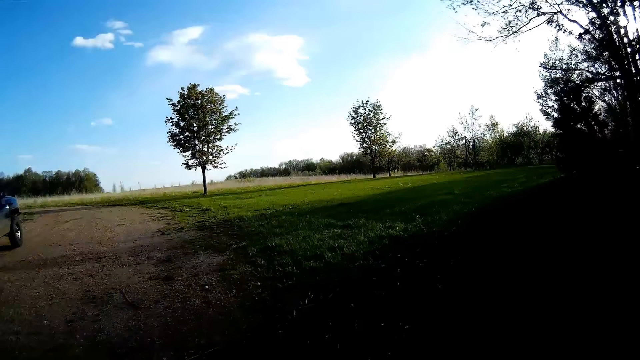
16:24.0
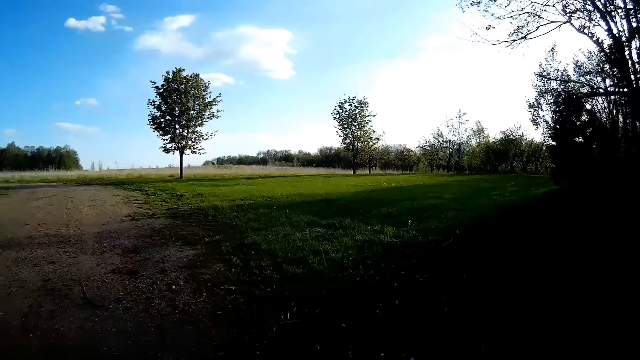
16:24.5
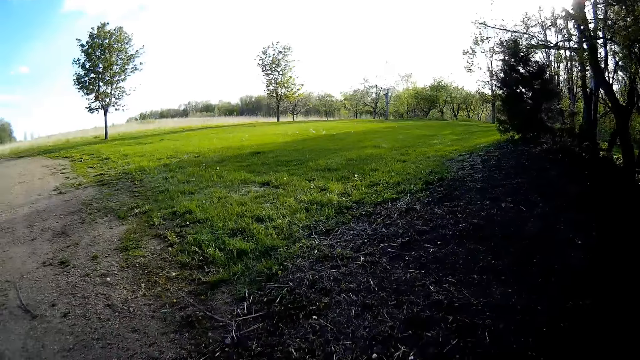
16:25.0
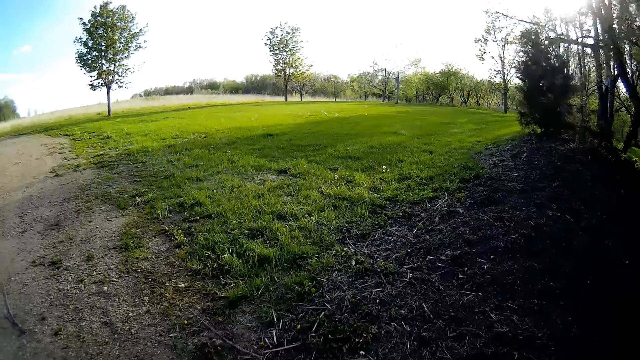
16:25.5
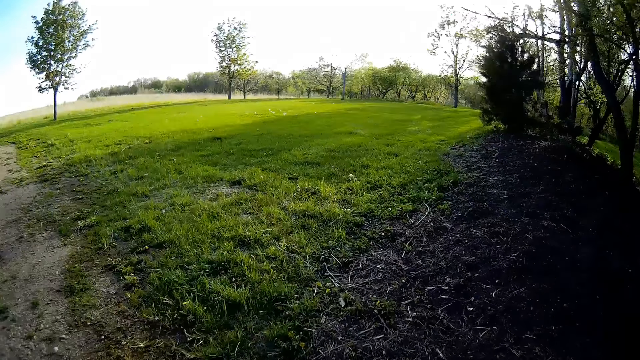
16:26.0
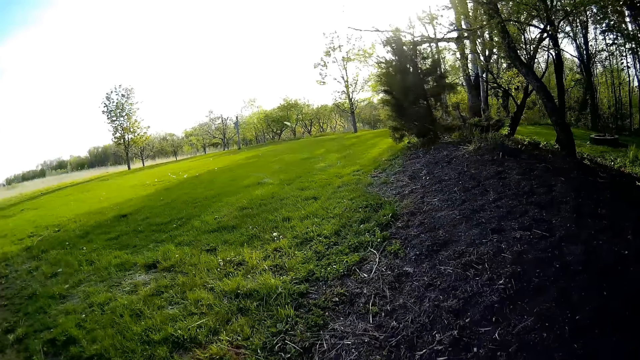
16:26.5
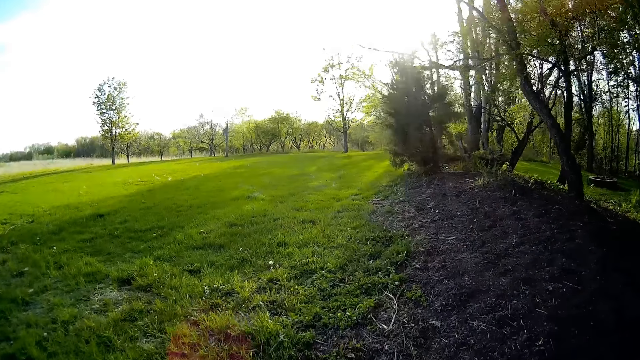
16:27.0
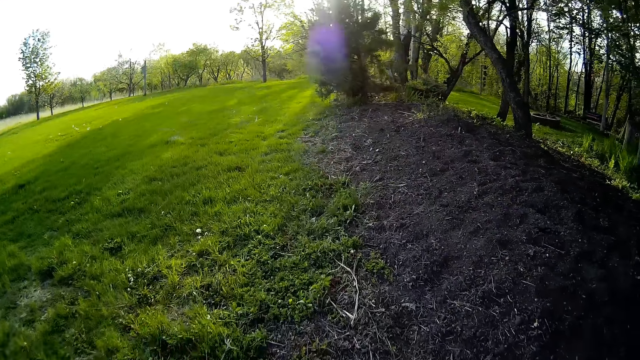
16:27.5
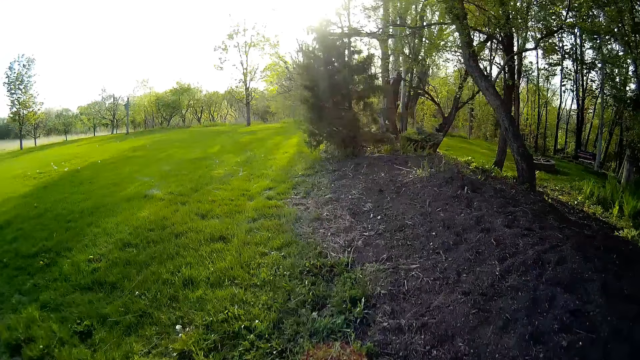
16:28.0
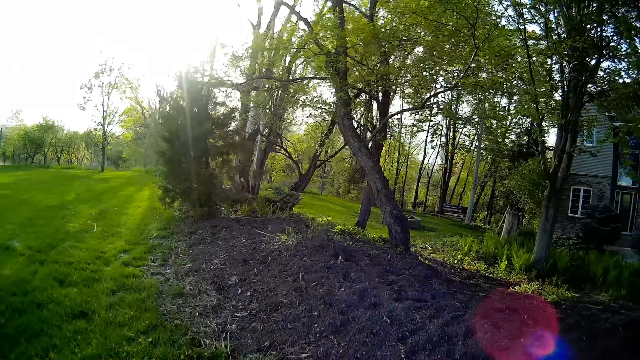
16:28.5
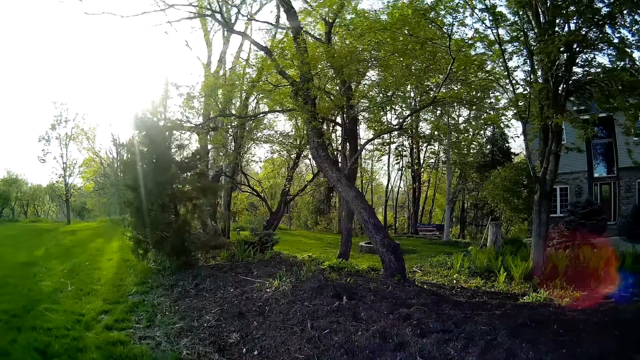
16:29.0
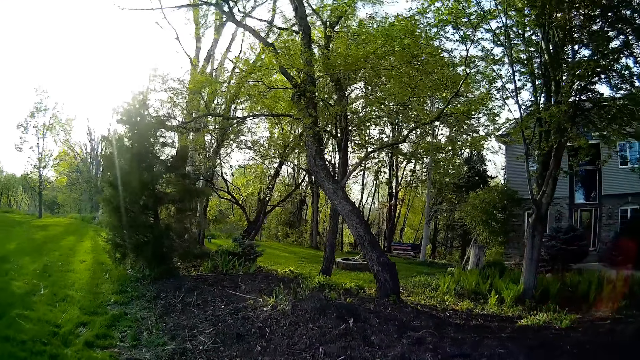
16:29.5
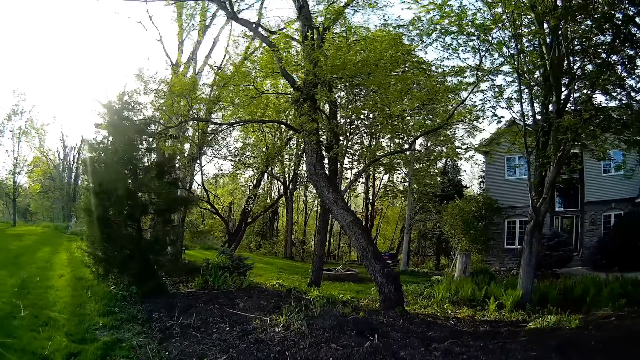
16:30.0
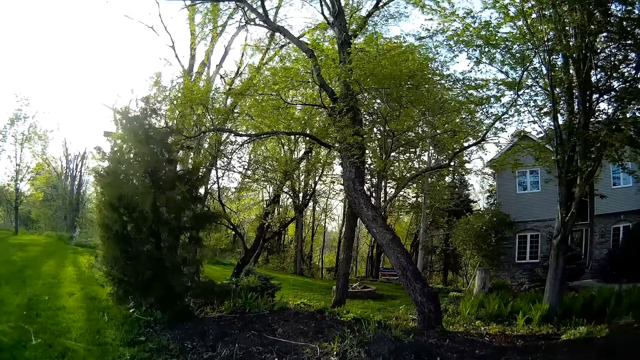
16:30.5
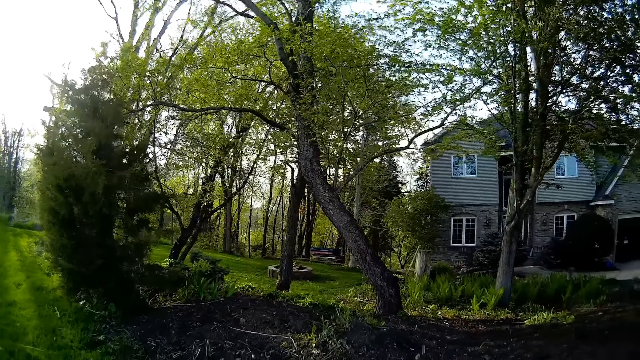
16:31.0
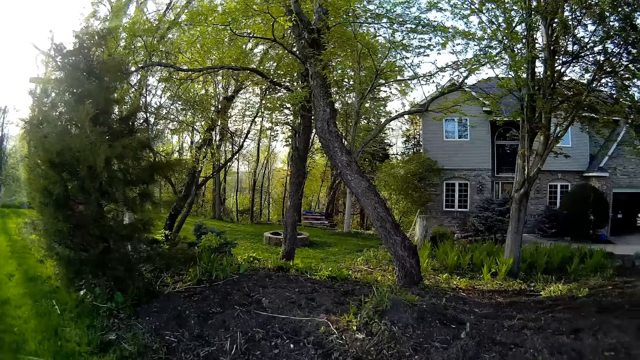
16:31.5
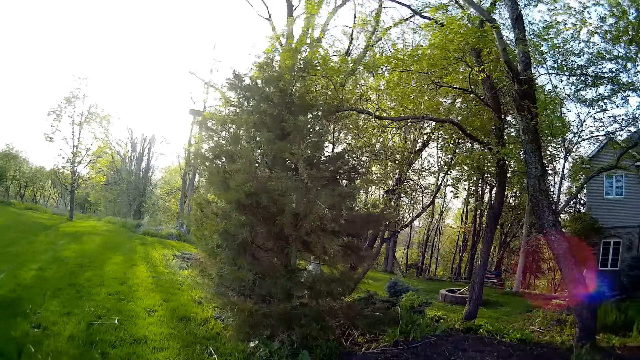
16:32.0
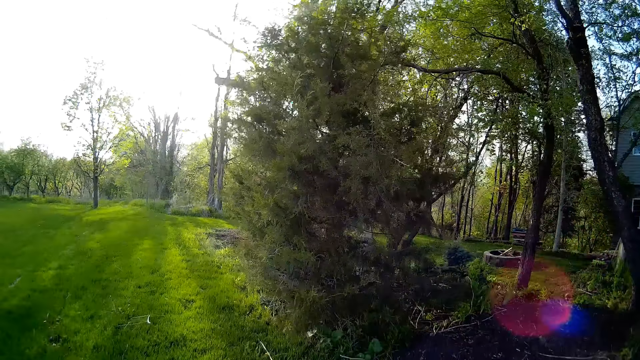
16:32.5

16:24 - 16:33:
The camera wearer walks on the lawn.

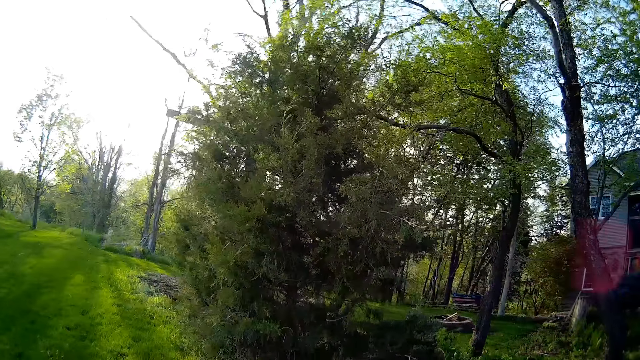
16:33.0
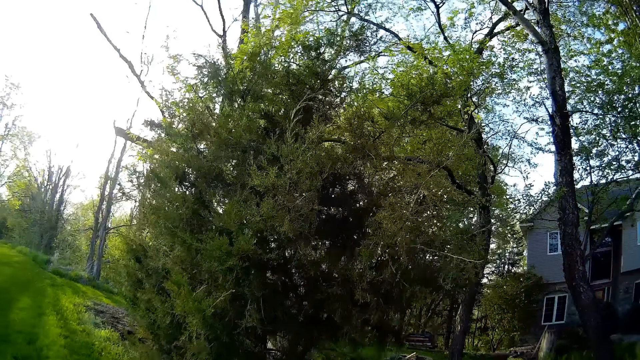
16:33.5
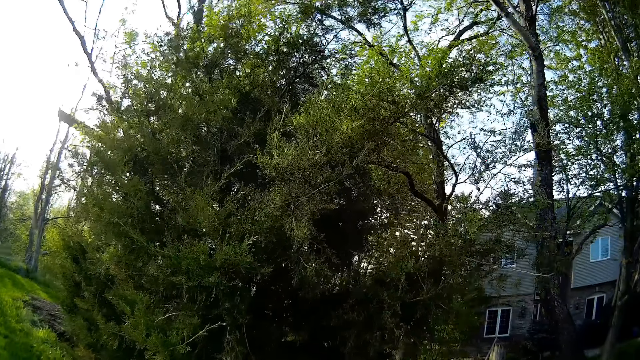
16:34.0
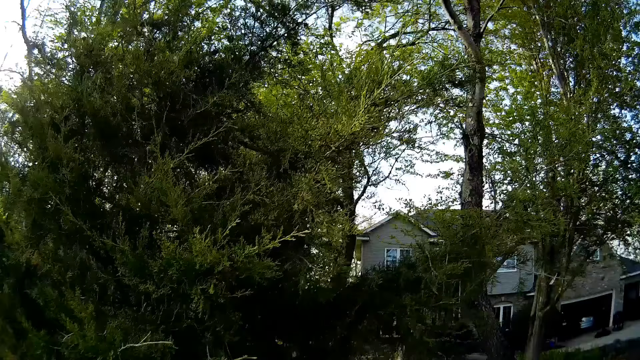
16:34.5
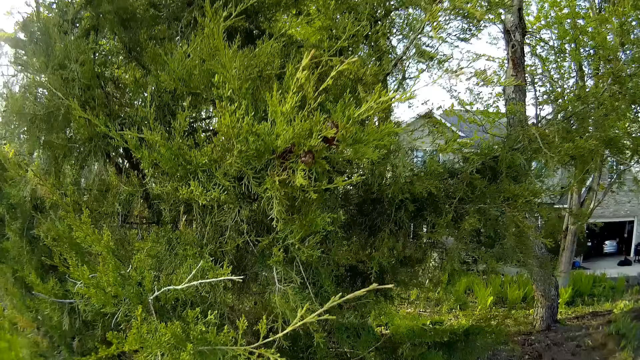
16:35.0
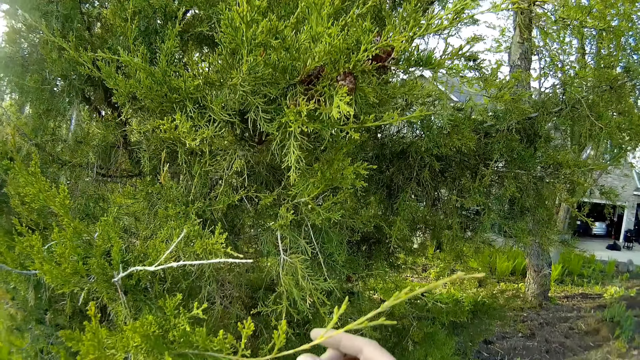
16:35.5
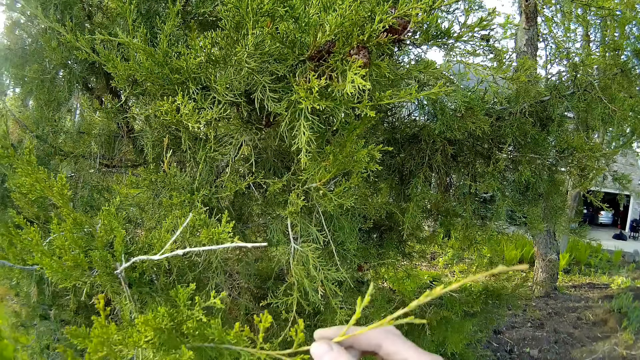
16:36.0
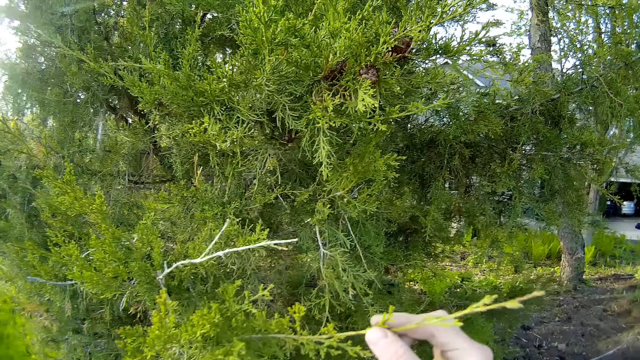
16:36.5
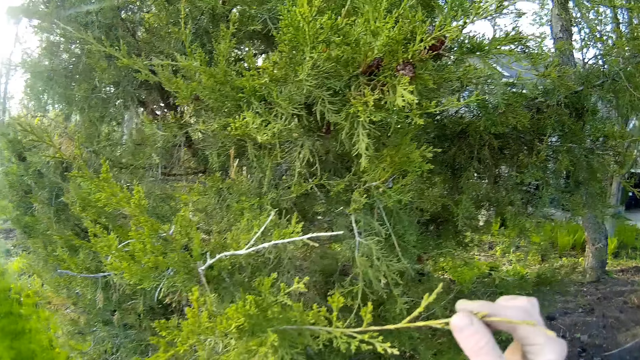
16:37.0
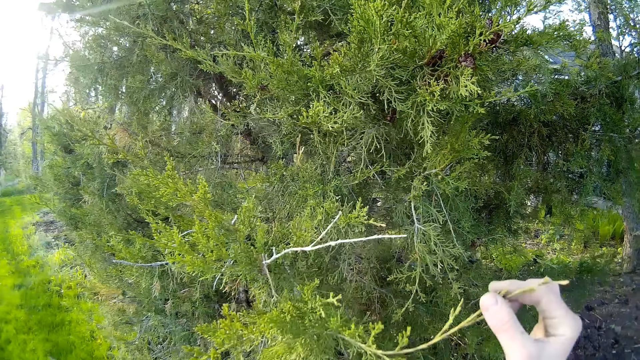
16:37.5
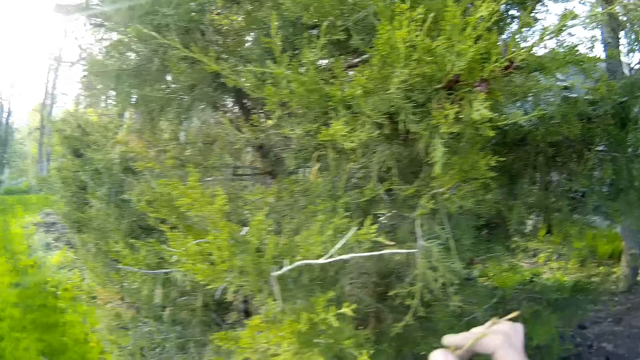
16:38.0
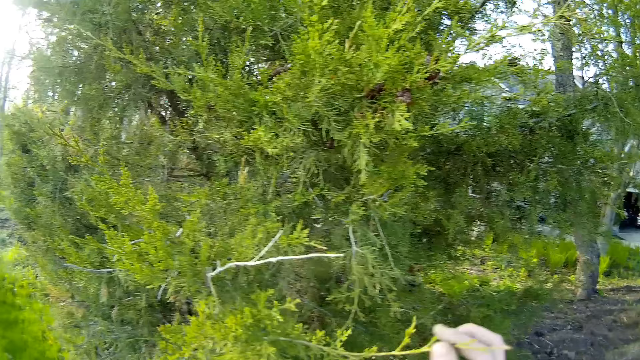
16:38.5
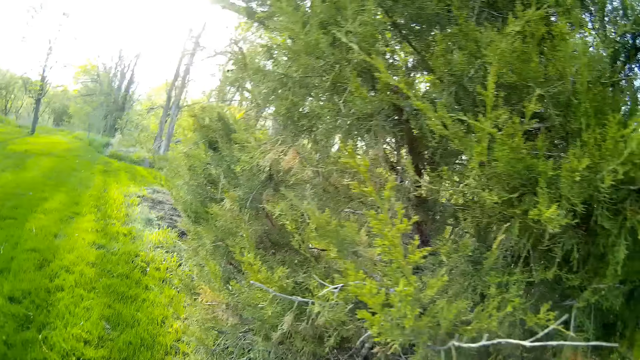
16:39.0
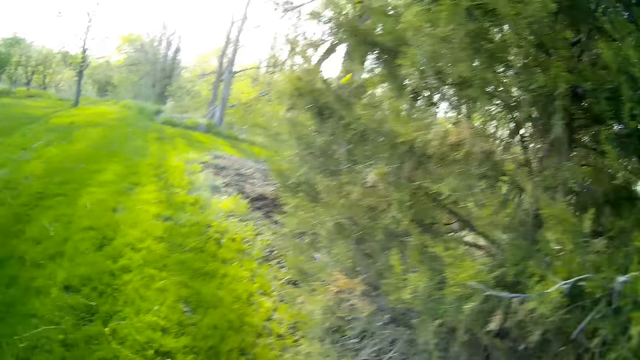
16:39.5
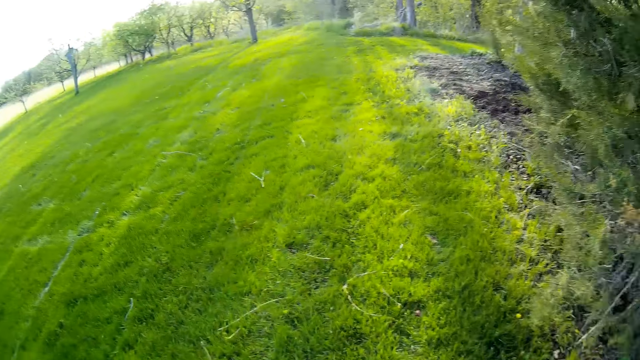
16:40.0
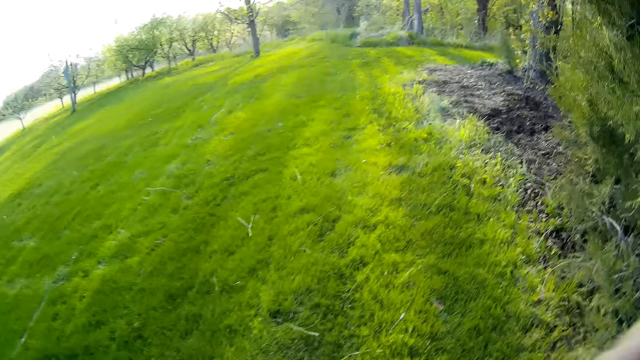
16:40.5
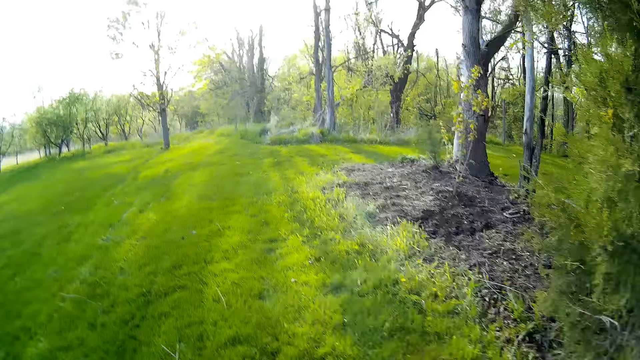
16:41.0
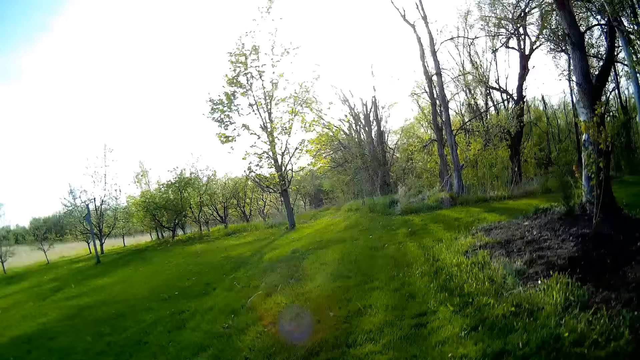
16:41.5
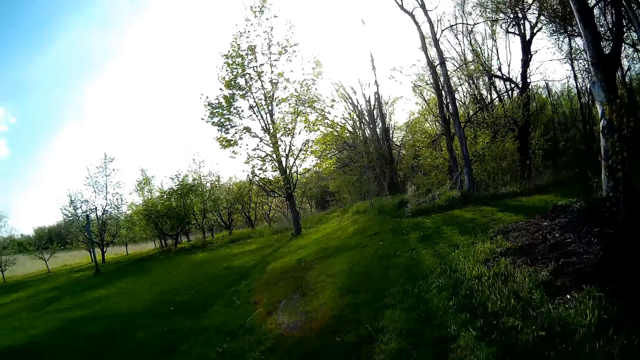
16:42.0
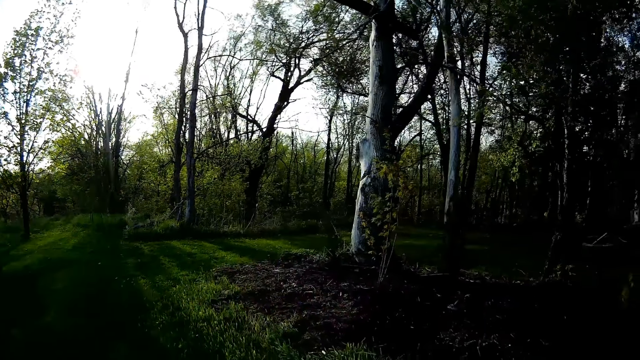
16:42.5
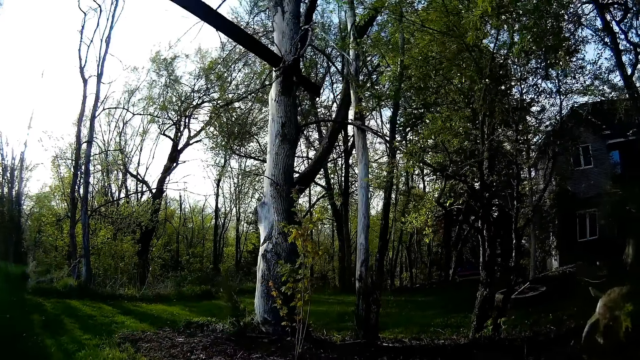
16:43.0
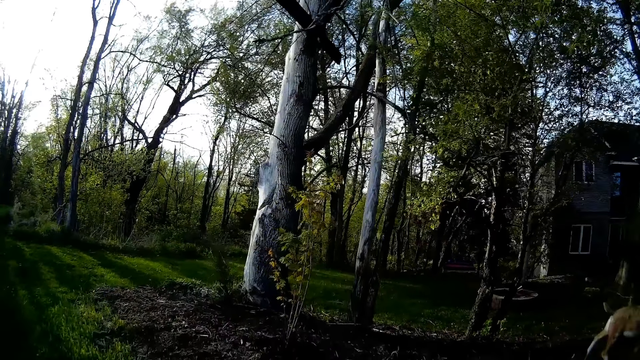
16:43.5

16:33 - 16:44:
The camera wearer touches a branch of a tree with her right hand. She walks in the compound. She raises a hand.
